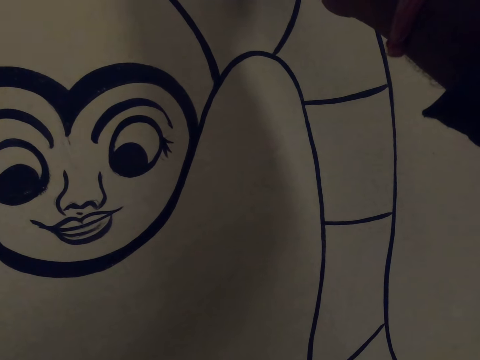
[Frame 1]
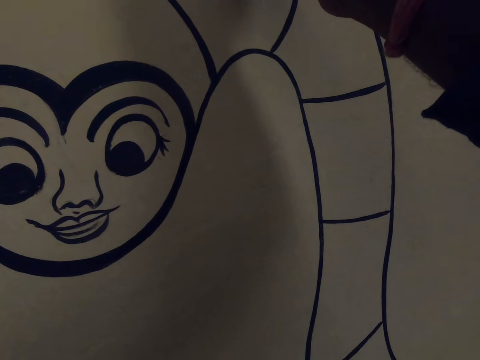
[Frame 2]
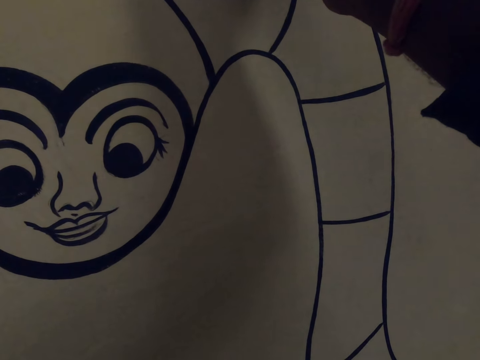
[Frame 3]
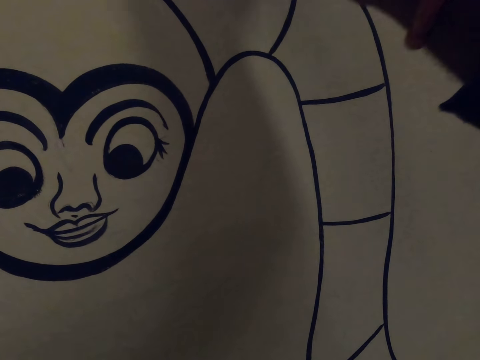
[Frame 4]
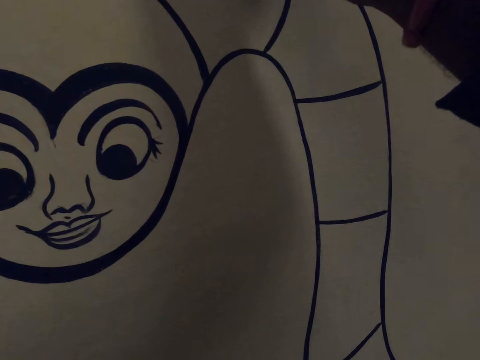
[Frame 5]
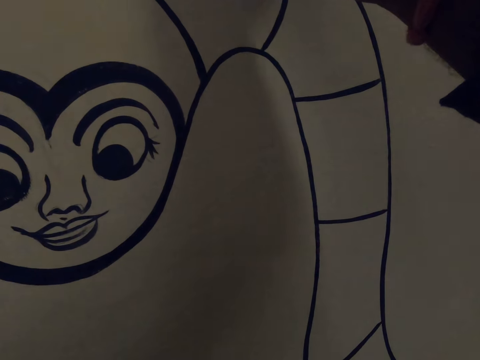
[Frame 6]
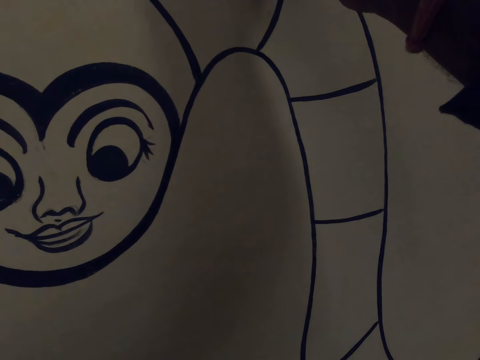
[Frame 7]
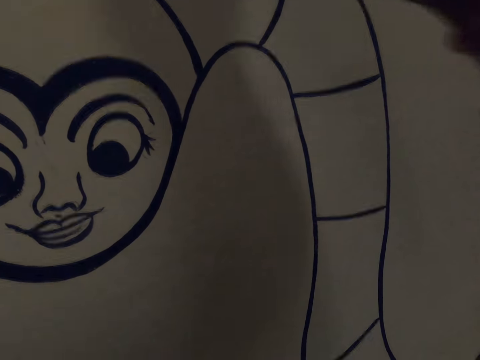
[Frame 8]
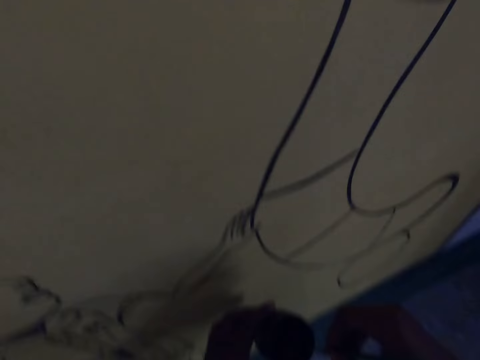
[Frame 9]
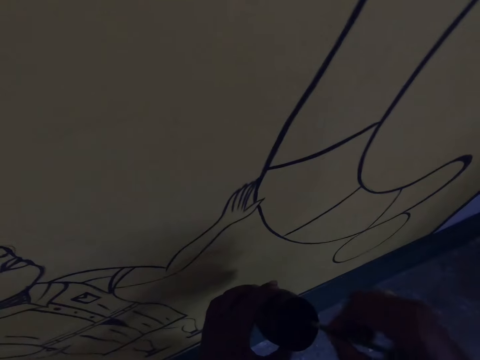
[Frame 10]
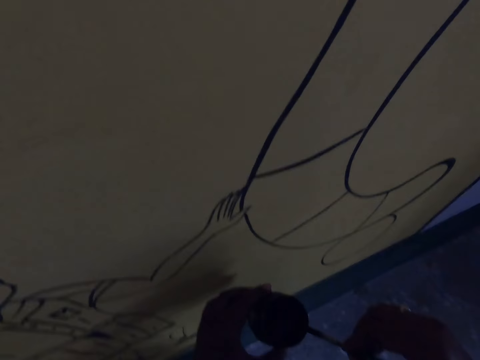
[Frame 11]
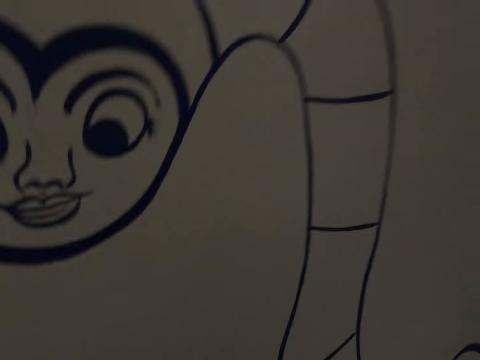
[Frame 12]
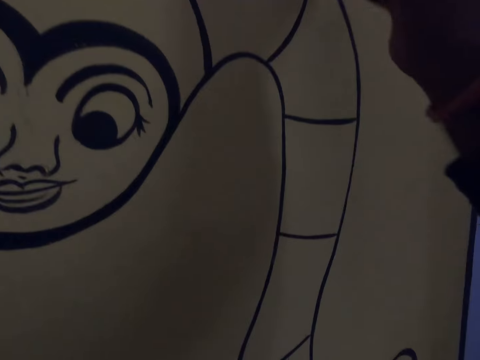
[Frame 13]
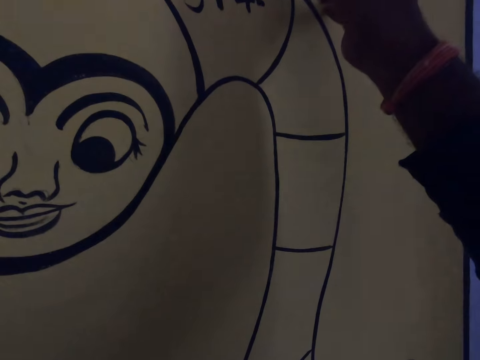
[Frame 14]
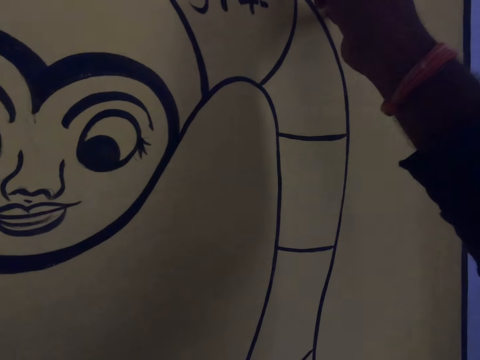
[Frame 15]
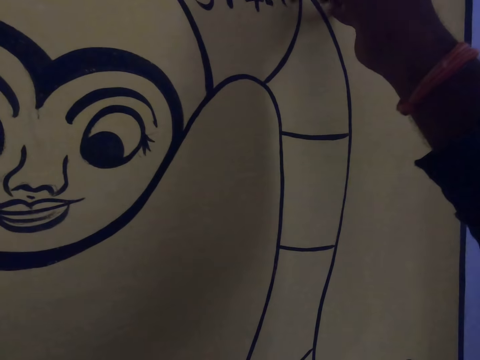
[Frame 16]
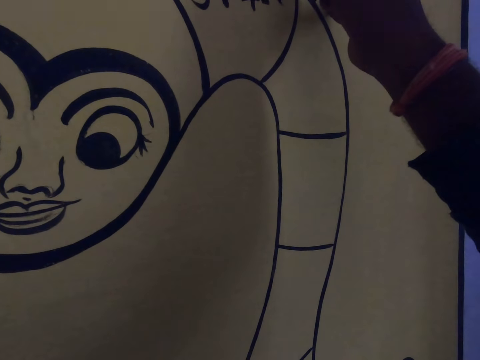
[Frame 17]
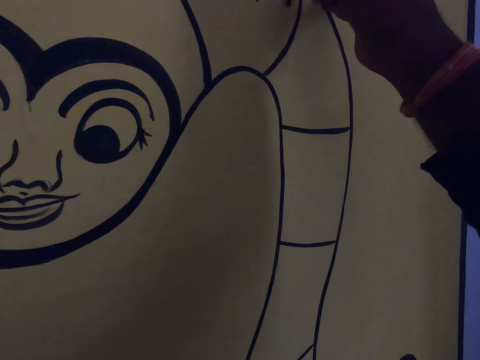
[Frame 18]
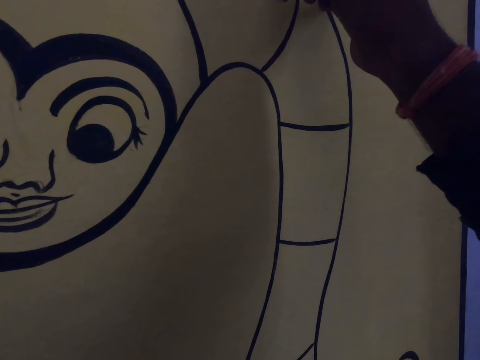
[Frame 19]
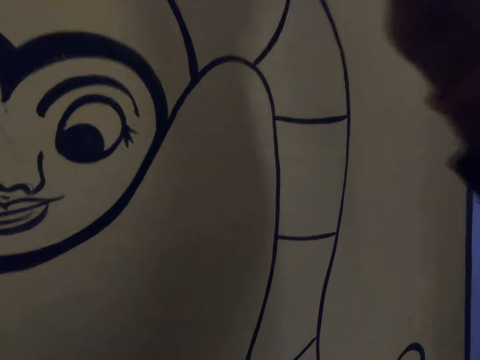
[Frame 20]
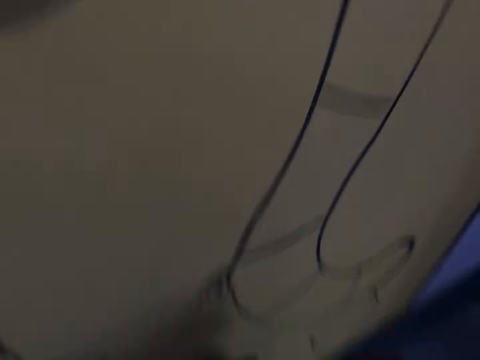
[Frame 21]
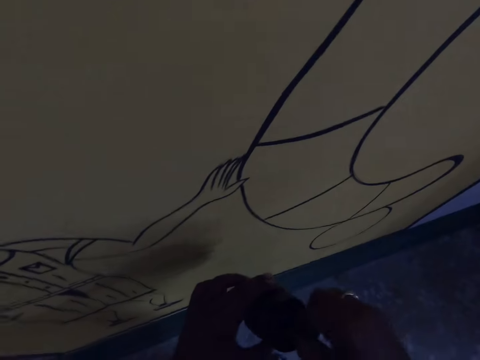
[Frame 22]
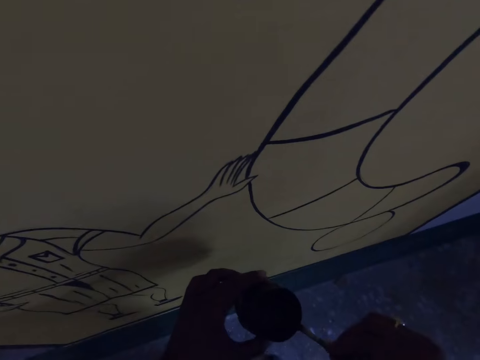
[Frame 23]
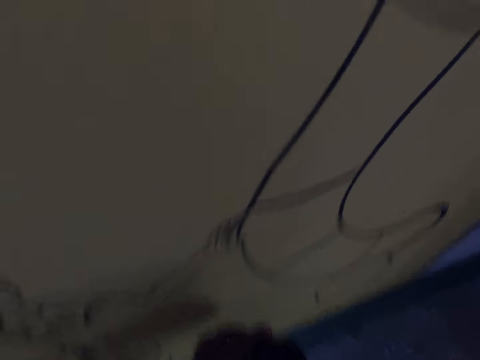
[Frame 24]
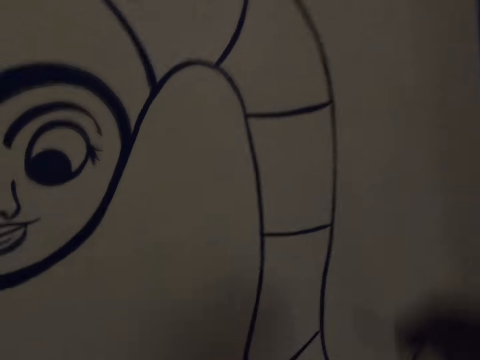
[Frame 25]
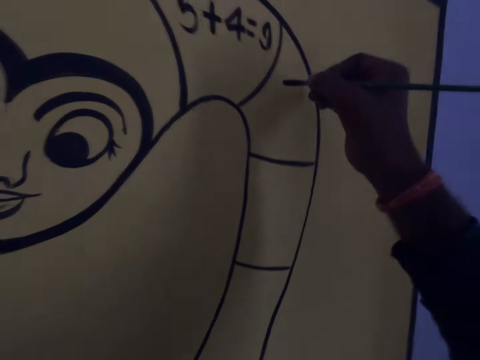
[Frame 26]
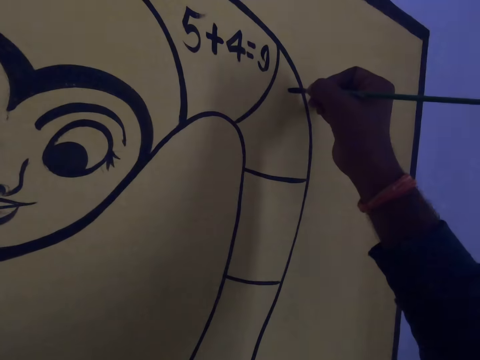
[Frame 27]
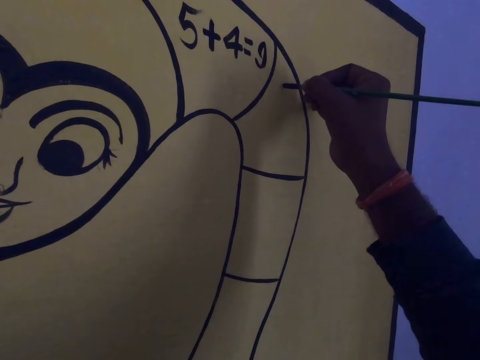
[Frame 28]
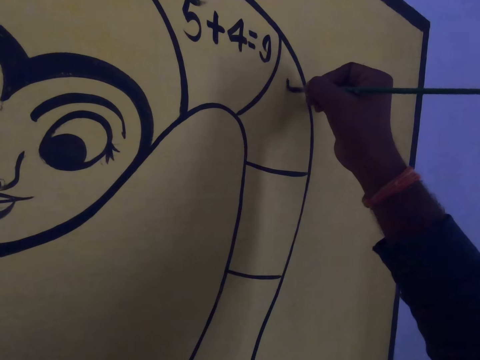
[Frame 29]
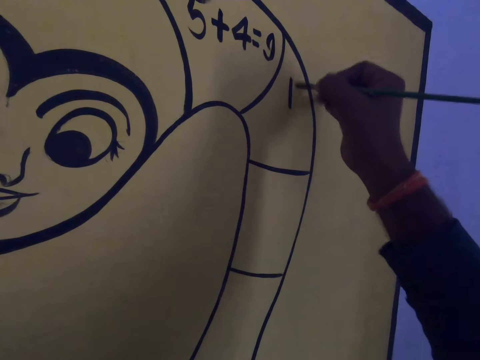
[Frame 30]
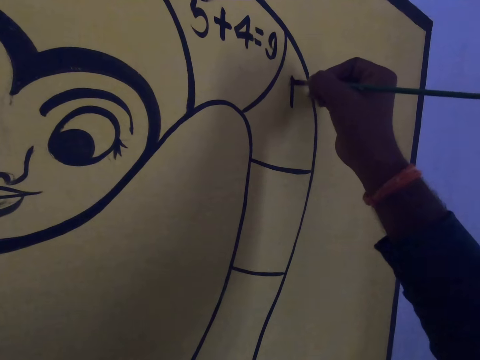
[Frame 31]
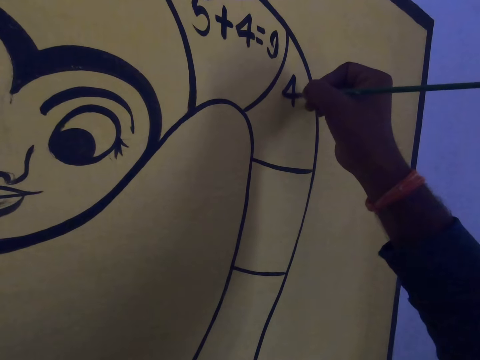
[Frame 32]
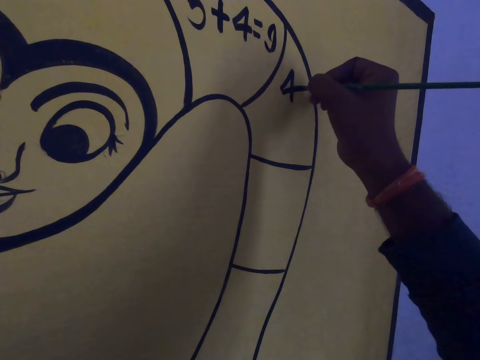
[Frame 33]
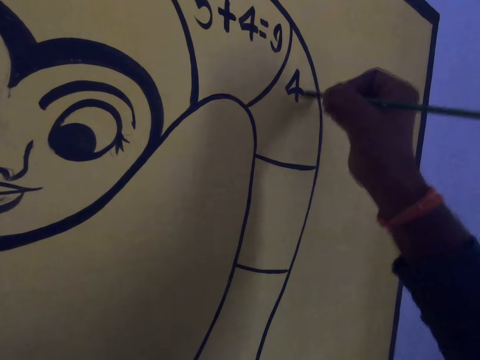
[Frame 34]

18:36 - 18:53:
The camera wearer dips the paint brush in the paint container. They draw on the wall or canvas with the paint brush. They dip the paint brush in the paint container. They drain the paint on the brush on the edge of the paint container. They draw on the wall with the paint brush.

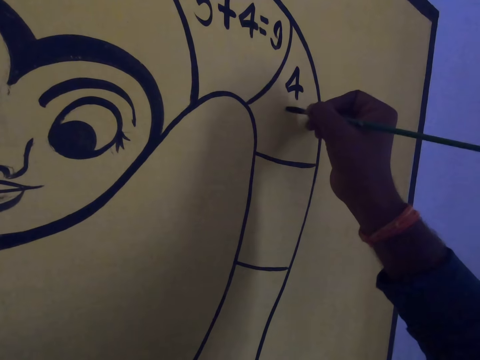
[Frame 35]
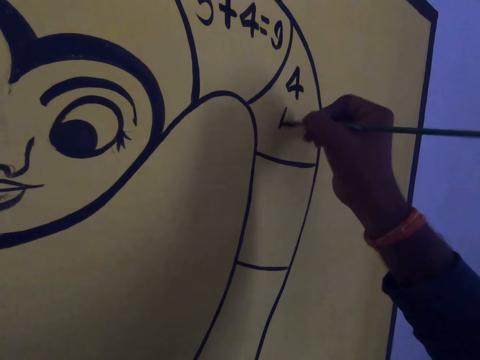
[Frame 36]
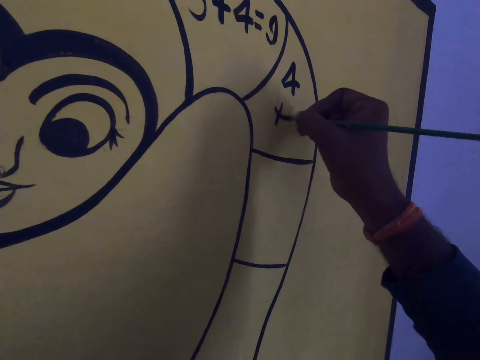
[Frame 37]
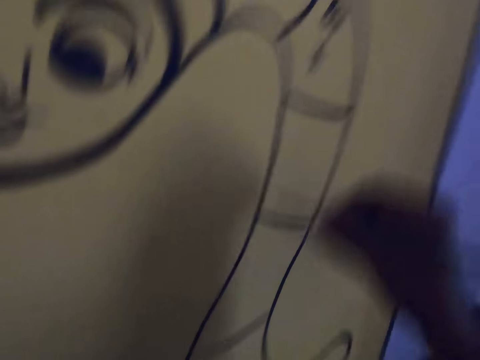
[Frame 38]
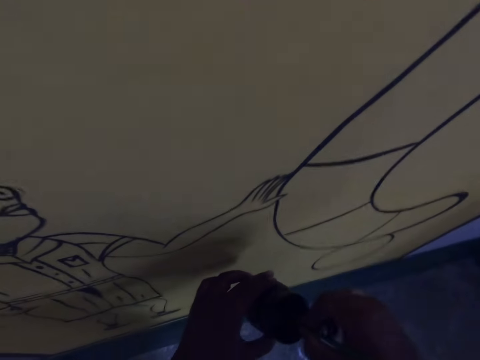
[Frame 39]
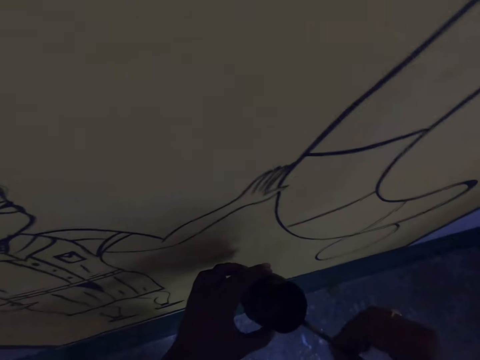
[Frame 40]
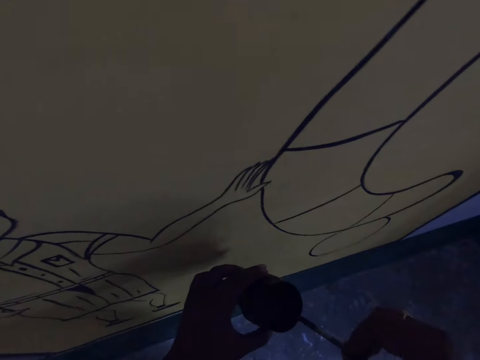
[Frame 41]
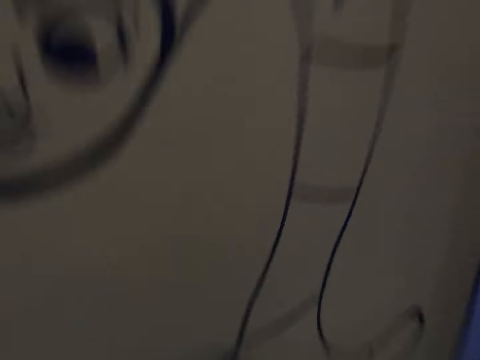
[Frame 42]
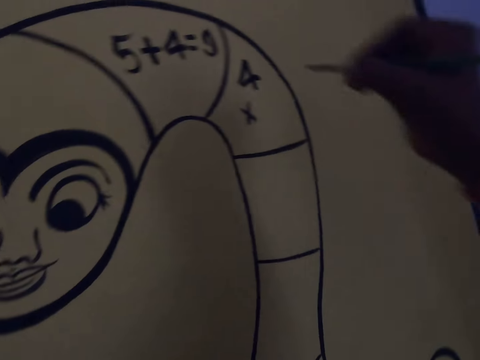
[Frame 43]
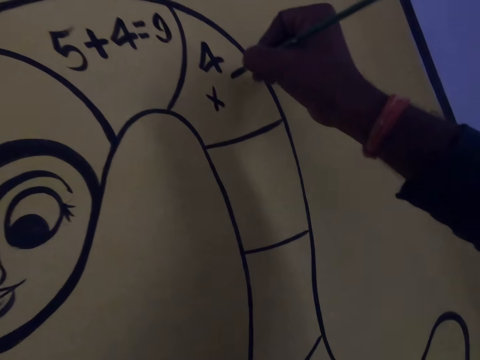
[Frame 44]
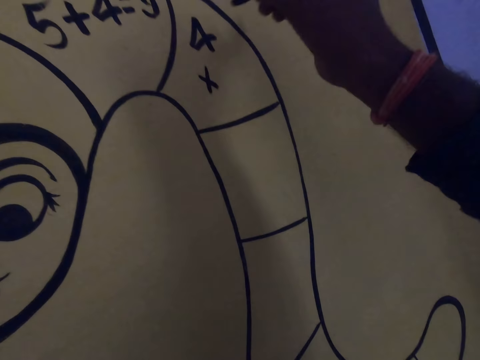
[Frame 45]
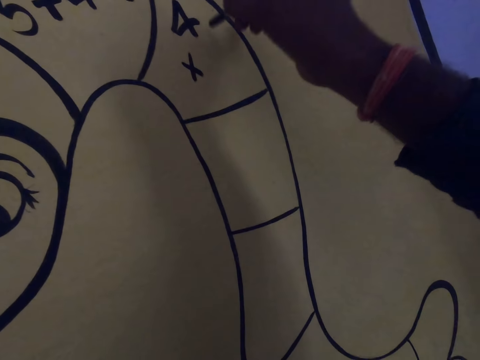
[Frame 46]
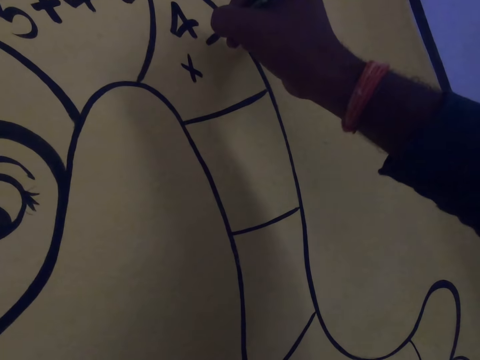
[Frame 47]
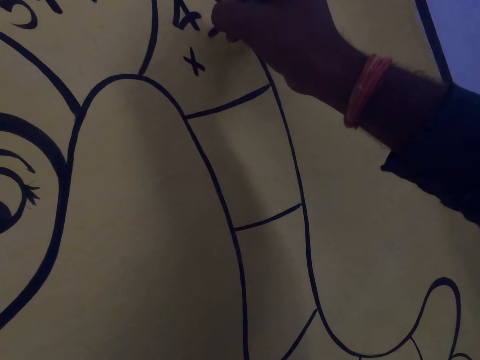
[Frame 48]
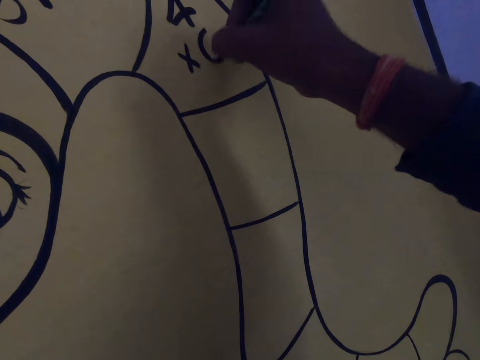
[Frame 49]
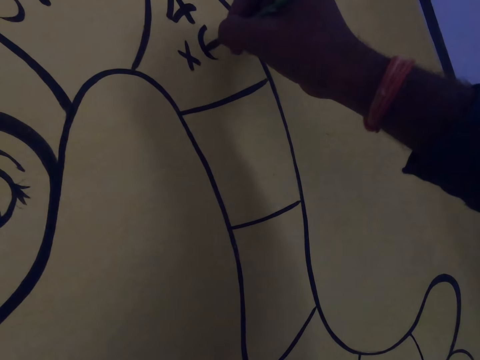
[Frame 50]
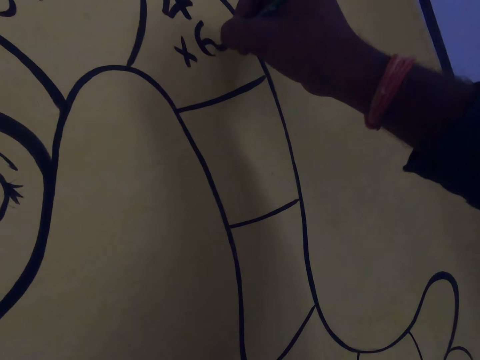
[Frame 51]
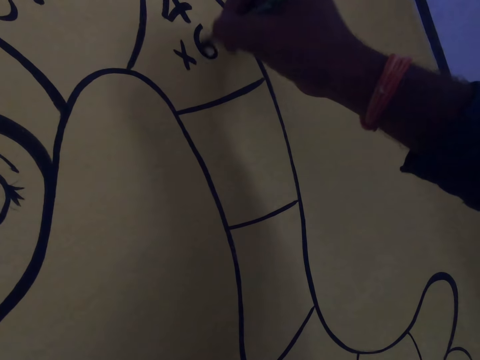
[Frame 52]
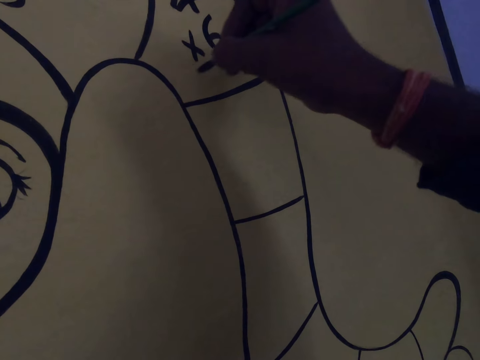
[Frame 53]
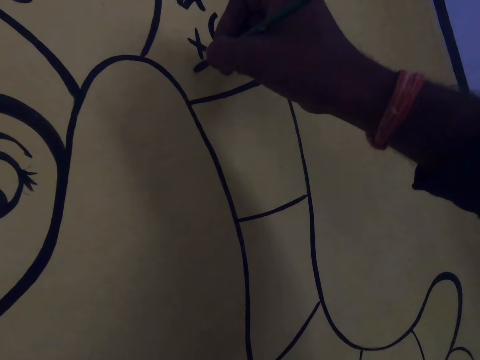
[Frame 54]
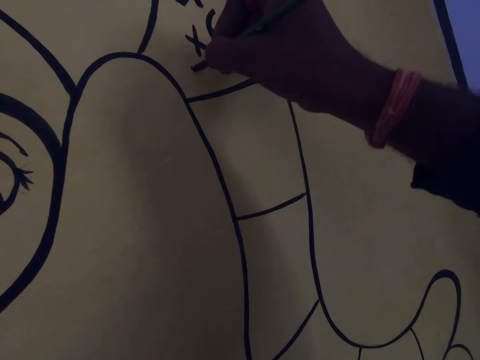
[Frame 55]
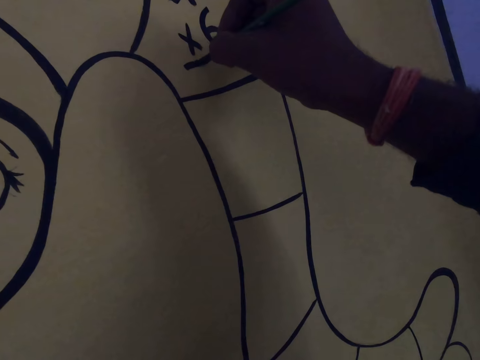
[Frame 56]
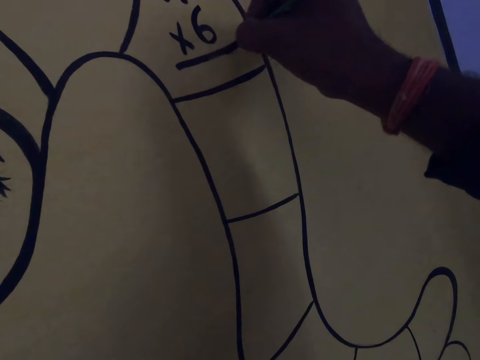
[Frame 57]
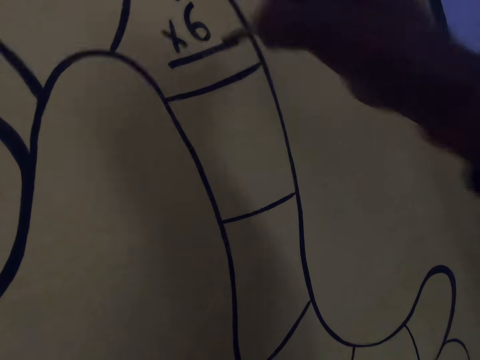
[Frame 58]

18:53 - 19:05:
The camera wearer dips the paint brush in the paint container. They drain the paint on the brush on the edge of the paint container. They draw on the wall or canvas with the paint brush.
